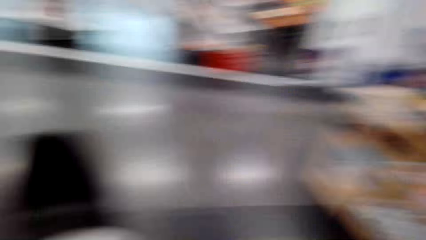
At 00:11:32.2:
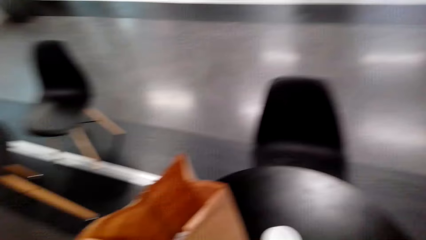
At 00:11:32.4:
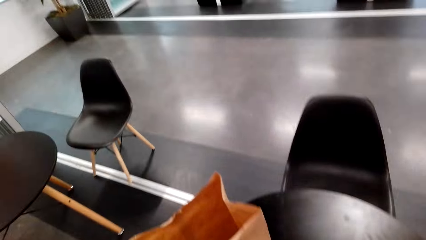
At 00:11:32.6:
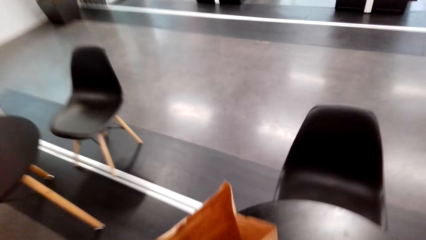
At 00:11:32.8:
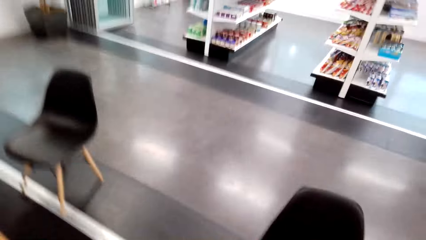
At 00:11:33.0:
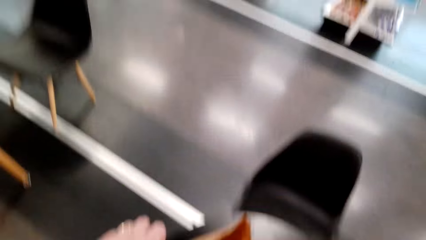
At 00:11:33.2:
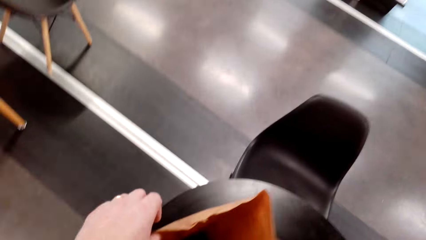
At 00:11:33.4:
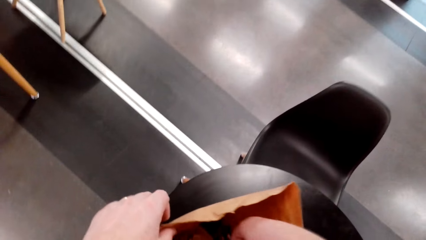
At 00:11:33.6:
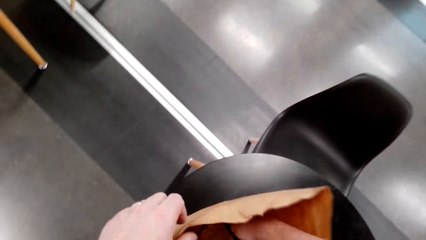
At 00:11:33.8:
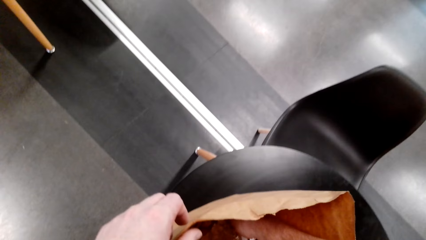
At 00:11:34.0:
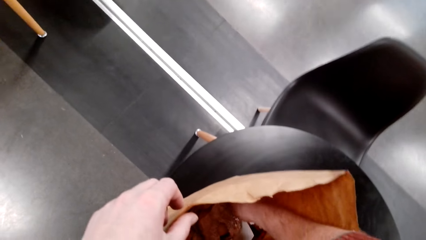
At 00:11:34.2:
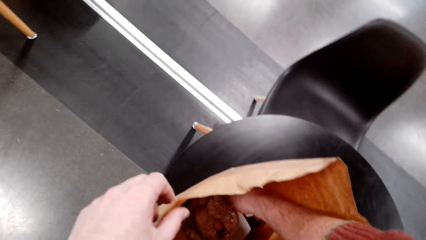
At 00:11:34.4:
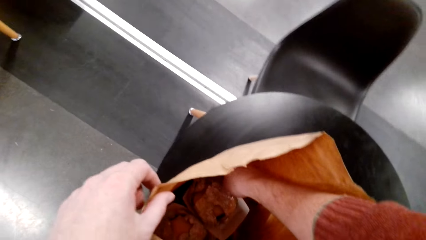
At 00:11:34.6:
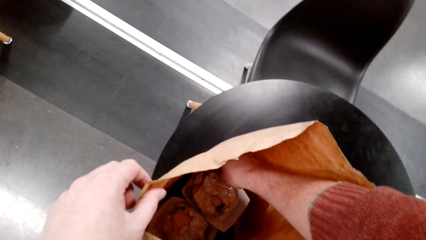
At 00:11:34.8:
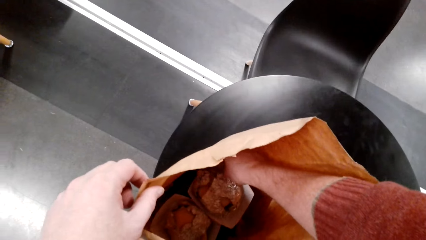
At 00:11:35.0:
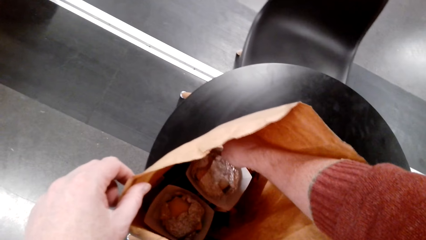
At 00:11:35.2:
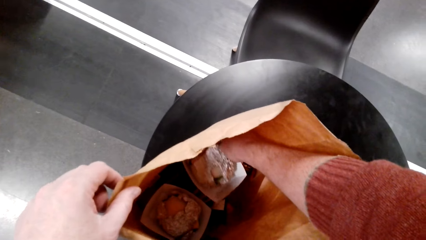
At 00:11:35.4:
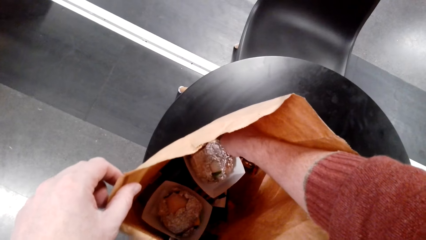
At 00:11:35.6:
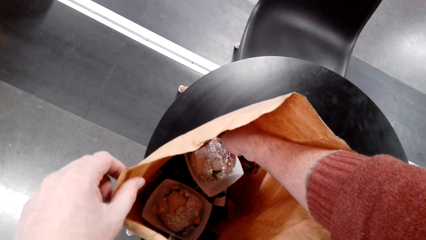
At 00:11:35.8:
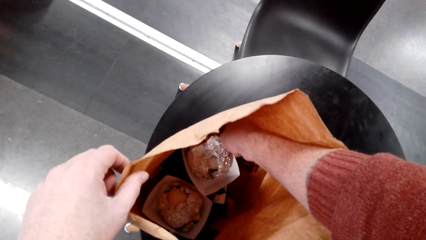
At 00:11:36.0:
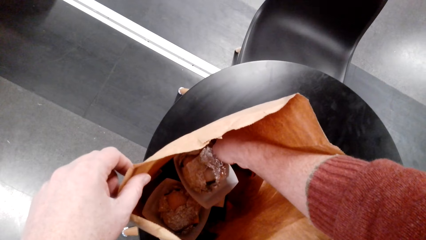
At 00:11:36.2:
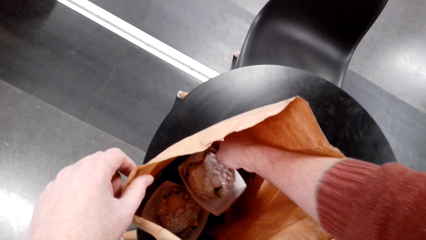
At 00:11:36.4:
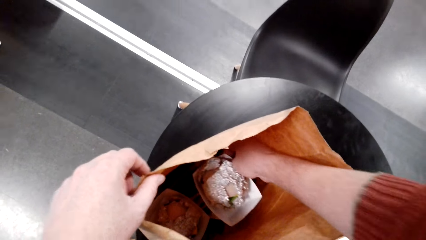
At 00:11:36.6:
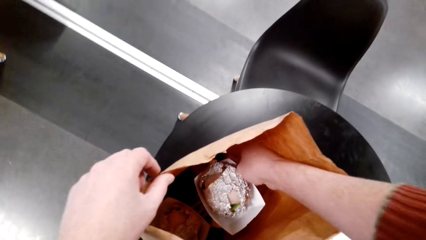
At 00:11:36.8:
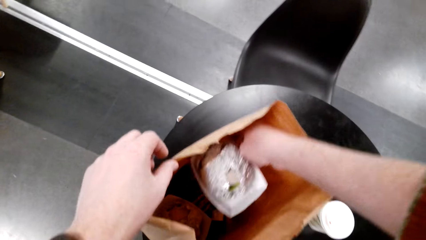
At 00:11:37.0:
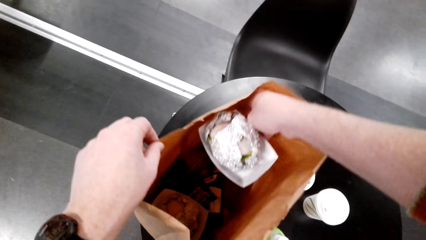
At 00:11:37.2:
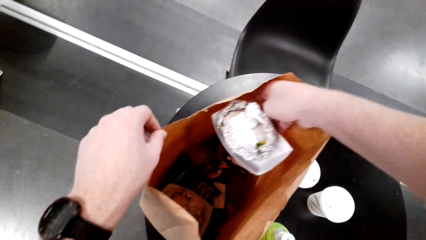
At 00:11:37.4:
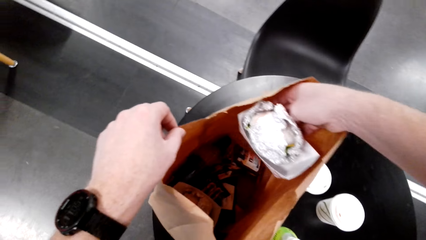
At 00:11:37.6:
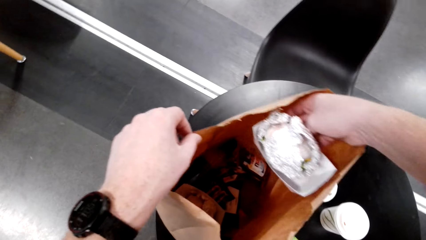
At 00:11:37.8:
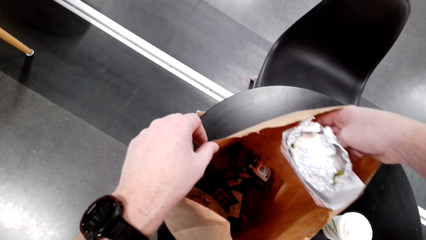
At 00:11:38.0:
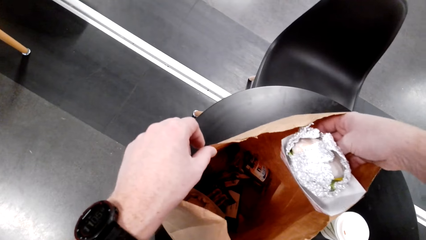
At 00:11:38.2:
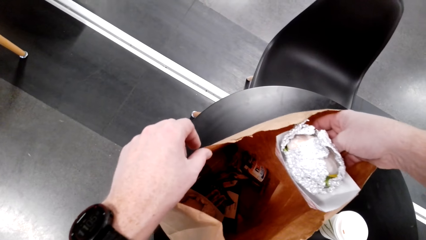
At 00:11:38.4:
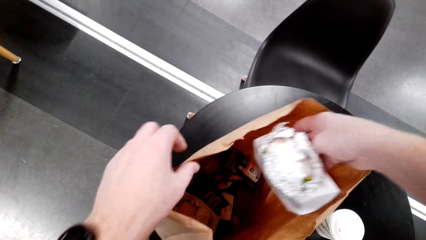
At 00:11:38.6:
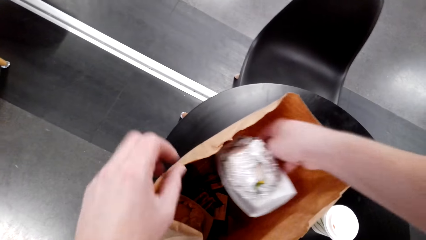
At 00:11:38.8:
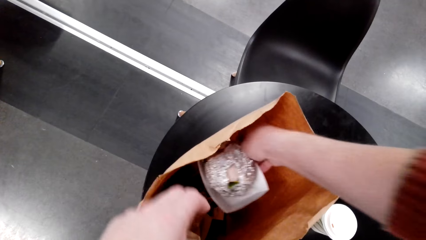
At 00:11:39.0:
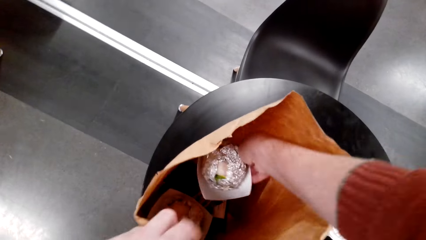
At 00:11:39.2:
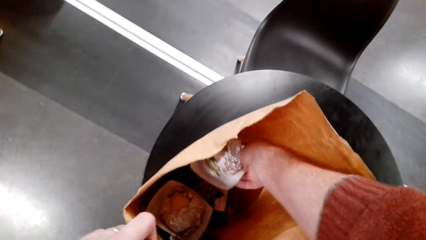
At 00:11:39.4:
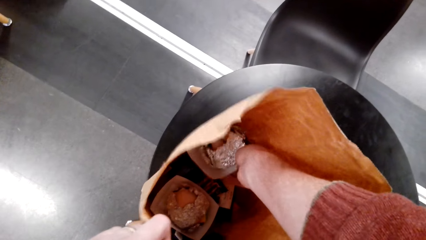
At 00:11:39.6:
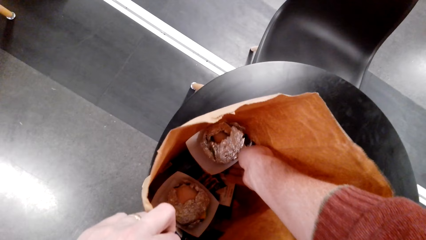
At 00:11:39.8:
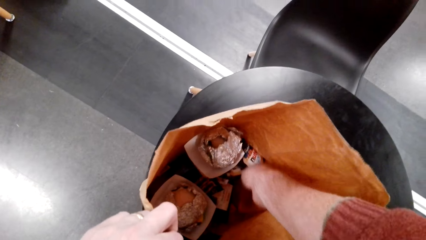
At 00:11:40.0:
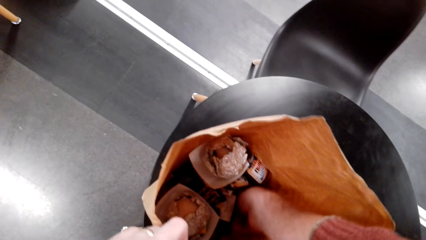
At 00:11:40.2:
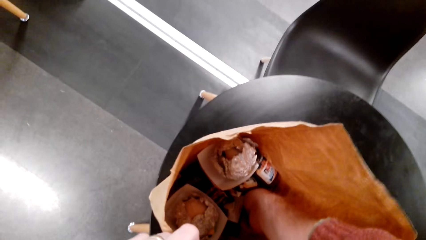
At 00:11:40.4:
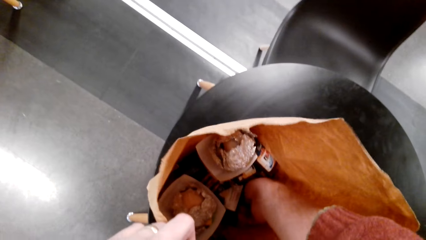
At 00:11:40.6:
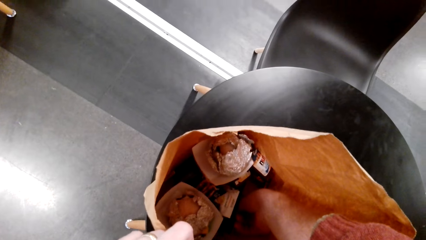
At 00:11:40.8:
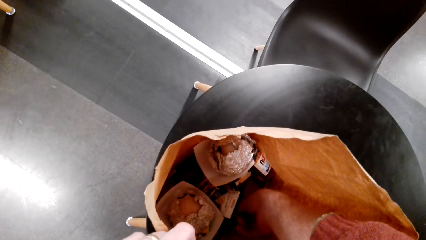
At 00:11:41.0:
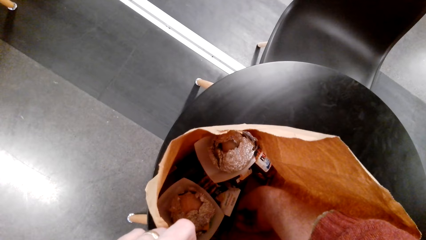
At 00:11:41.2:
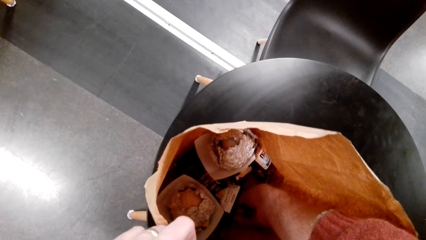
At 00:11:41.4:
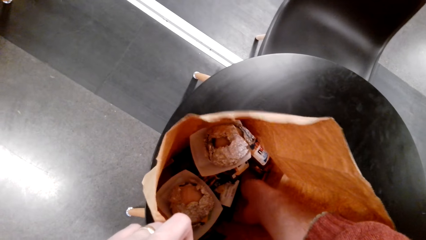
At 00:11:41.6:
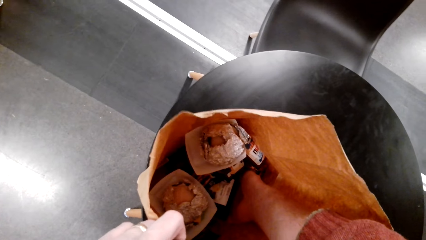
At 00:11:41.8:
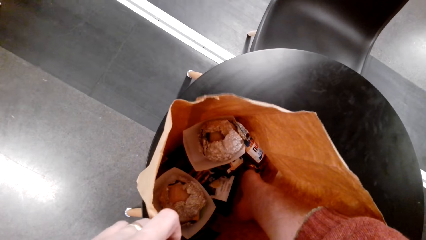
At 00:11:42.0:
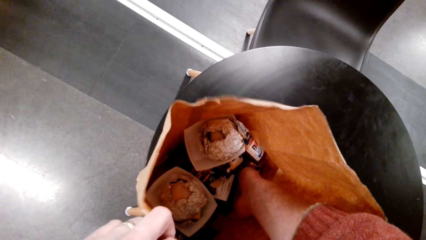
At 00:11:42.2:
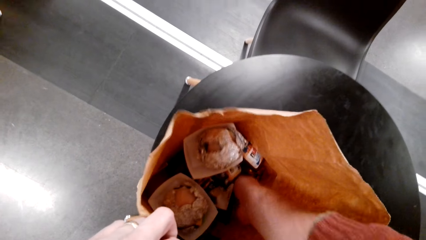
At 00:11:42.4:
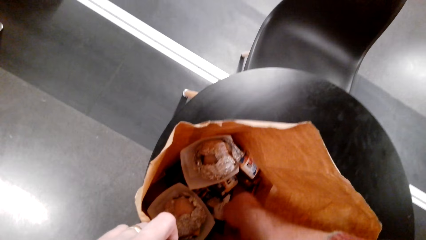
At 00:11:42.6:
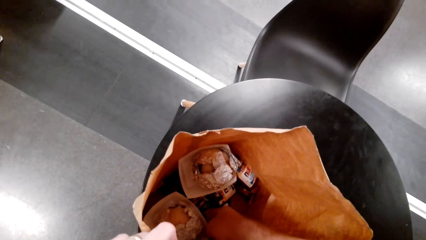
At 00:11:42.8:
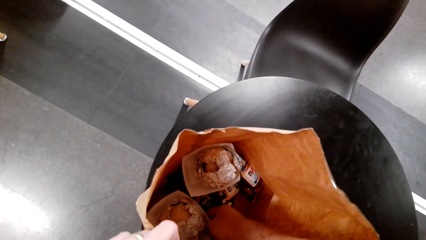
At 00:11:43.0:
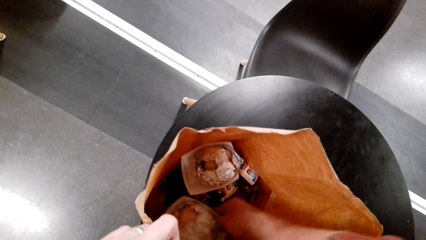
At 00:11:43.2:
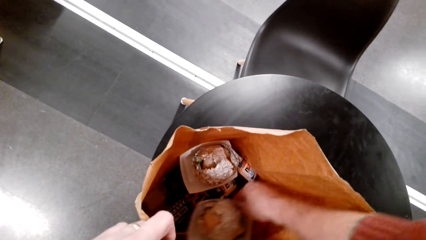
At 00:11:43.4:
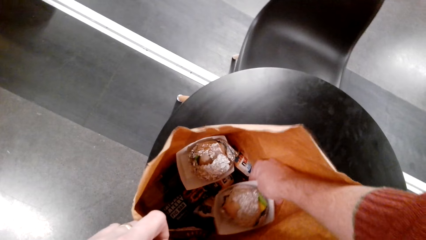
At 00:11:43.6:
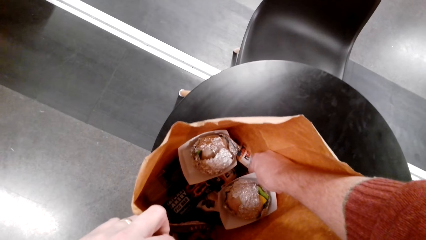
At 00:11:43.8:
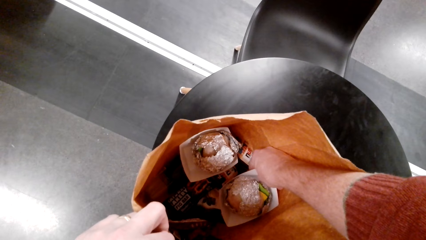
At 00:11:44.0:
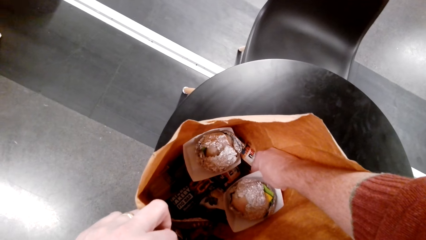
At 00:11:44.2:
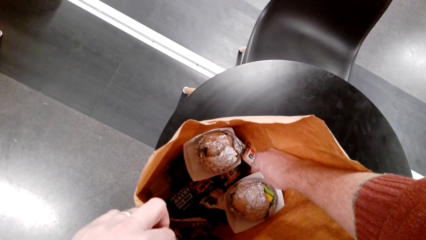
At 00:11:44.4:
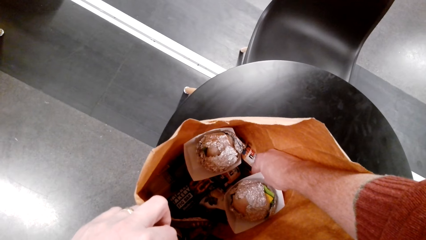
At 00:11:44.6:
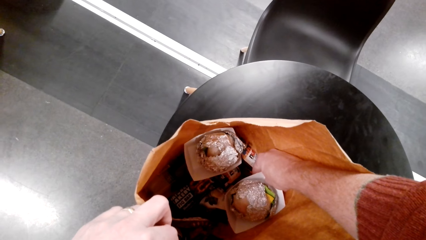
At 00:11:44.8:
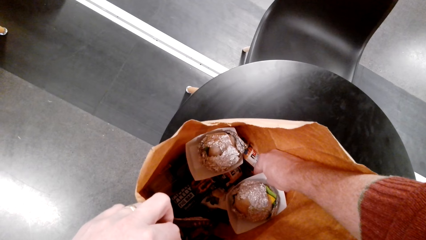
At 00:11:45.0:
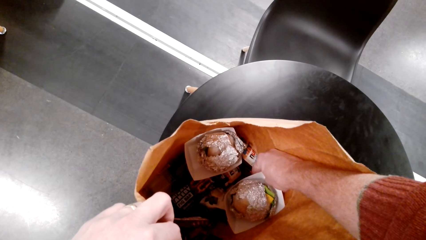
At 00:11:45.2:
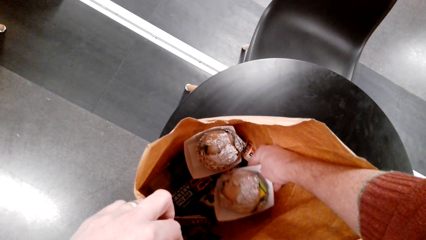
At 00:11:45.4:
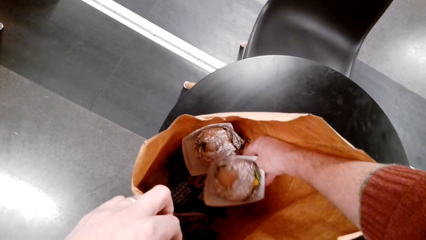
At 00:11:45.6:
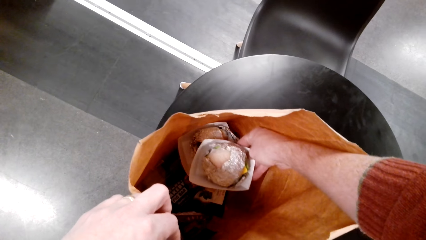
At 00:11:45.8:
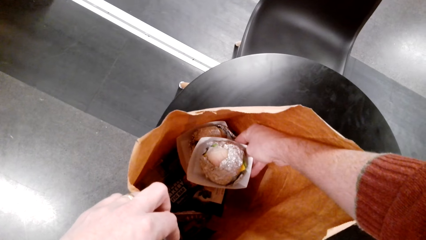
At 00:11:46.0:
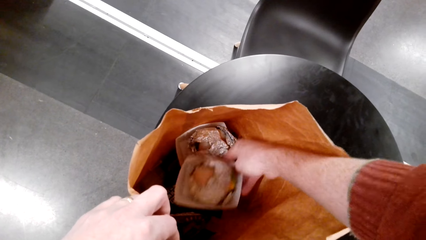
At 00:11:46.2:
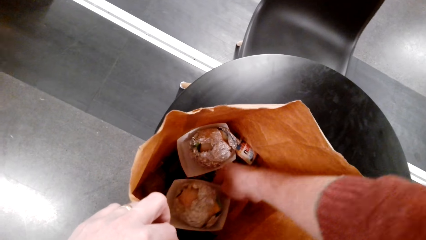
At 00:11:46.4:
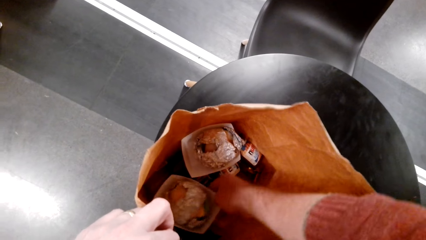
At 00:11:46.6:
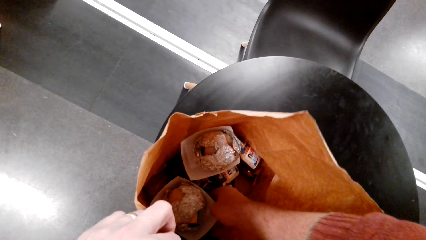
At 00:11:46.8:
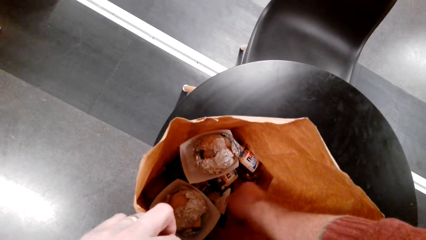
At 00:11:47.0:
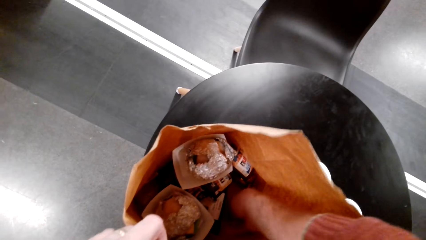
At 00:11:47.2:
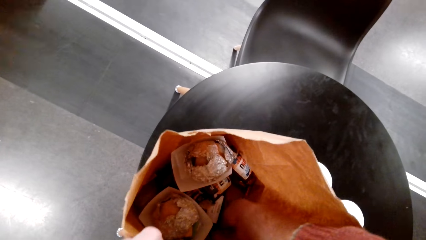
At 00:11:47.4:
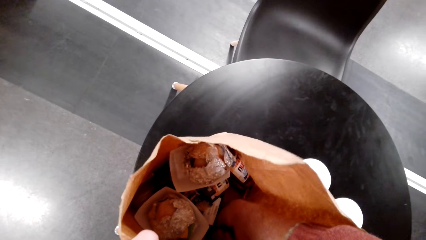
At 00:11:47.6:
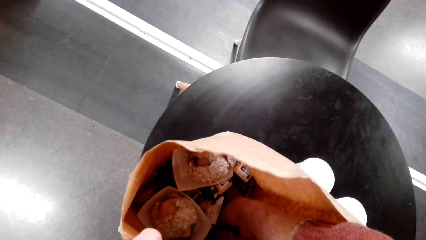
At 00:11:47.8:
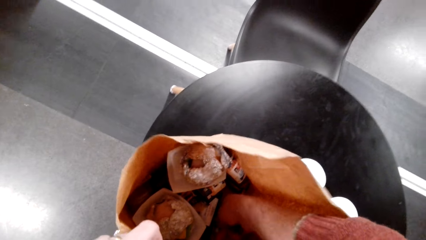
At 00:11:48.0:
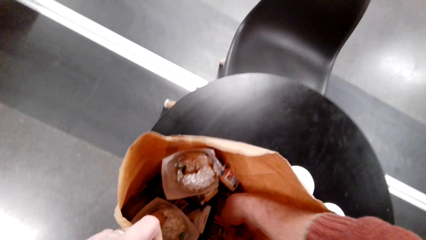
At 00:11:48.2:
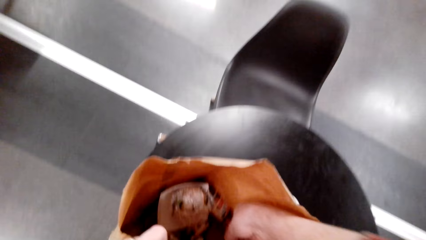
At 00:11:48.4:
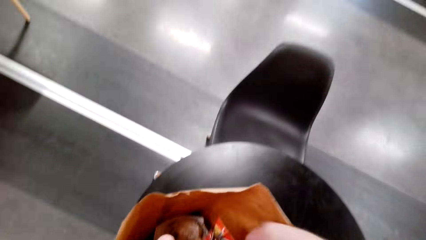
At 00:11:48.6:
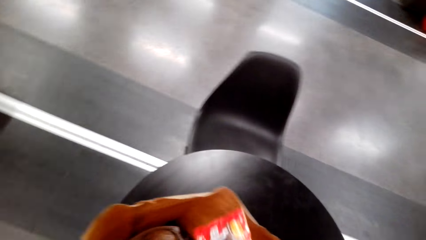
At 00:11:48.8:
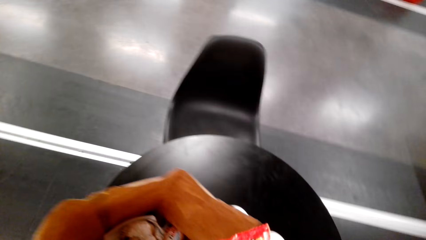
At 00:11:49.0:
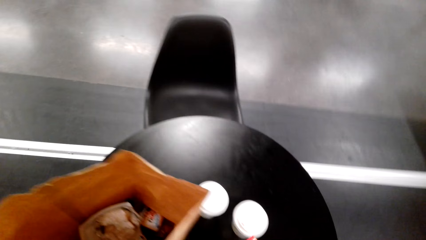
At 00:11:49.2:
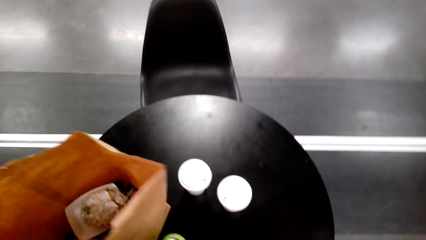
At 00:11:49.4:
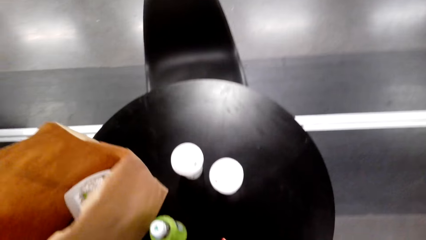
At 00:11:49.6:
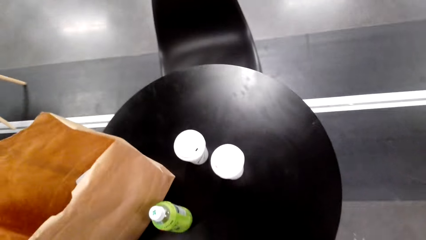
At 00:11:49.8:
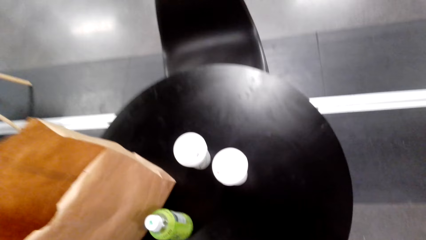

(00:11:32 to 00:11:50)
The camera wearer checks for something. They pick an M&M packet.
